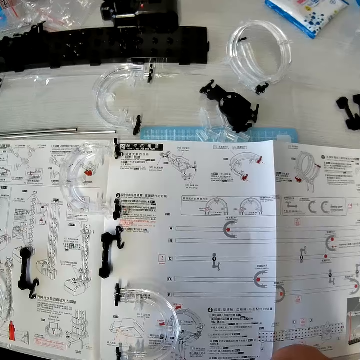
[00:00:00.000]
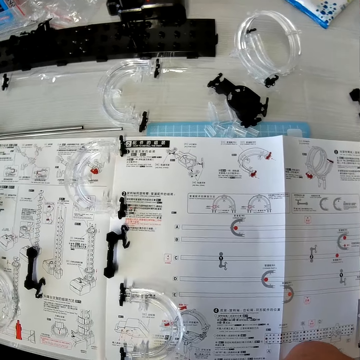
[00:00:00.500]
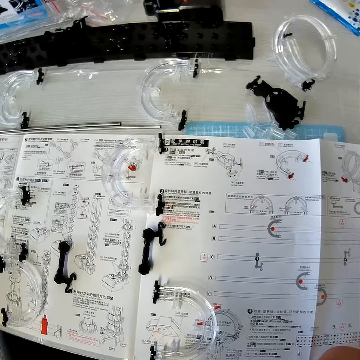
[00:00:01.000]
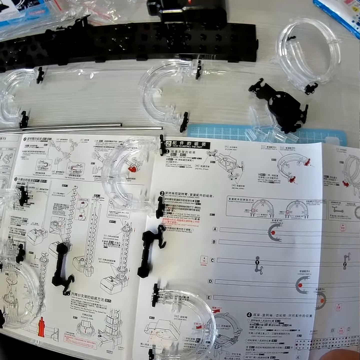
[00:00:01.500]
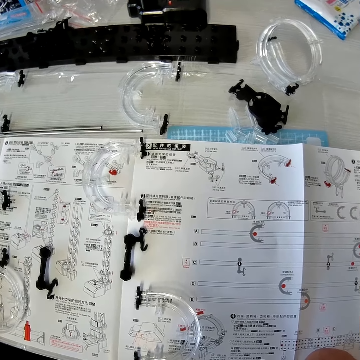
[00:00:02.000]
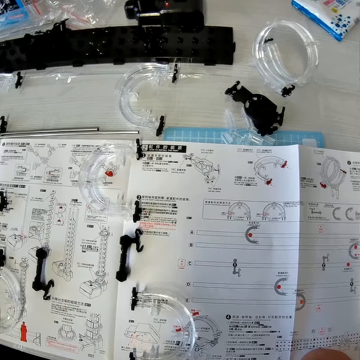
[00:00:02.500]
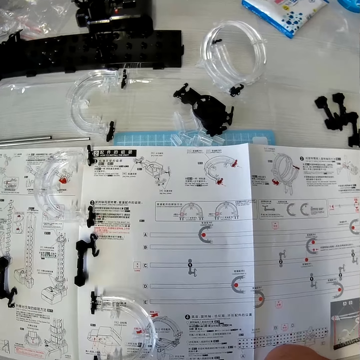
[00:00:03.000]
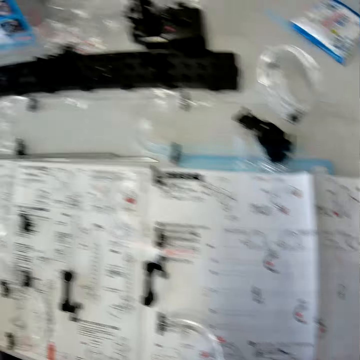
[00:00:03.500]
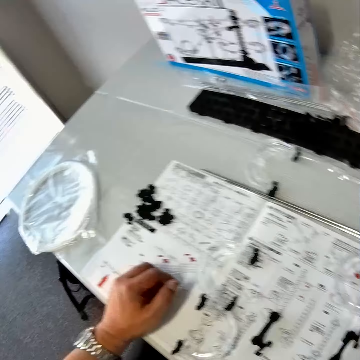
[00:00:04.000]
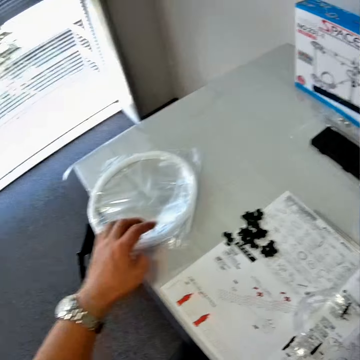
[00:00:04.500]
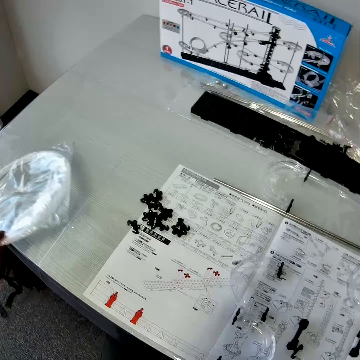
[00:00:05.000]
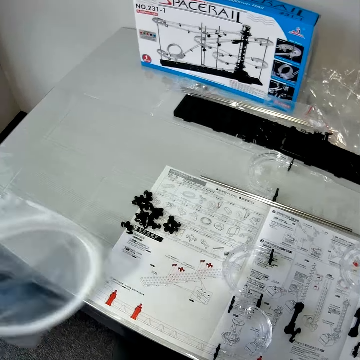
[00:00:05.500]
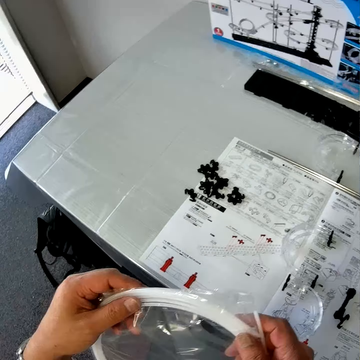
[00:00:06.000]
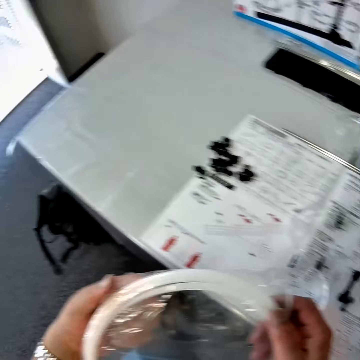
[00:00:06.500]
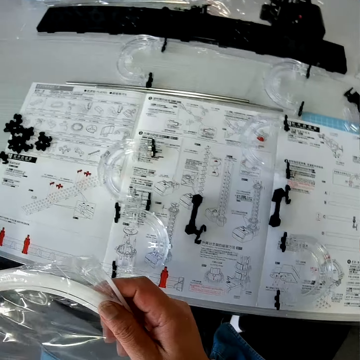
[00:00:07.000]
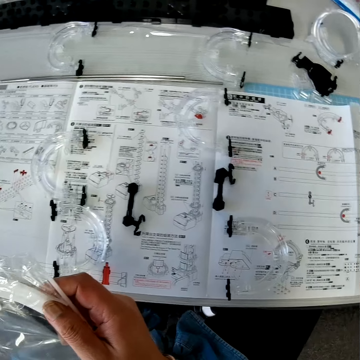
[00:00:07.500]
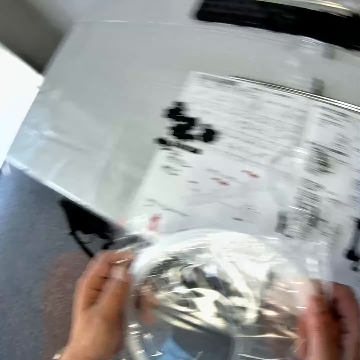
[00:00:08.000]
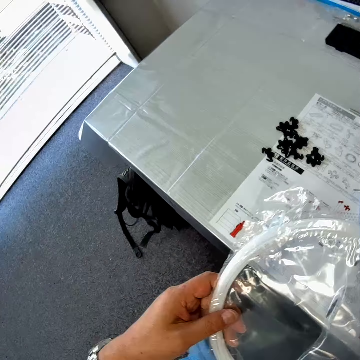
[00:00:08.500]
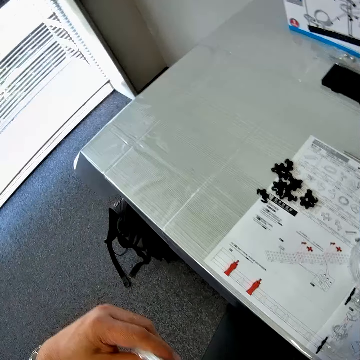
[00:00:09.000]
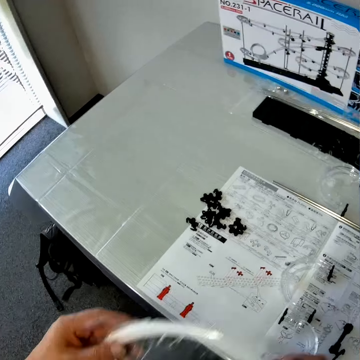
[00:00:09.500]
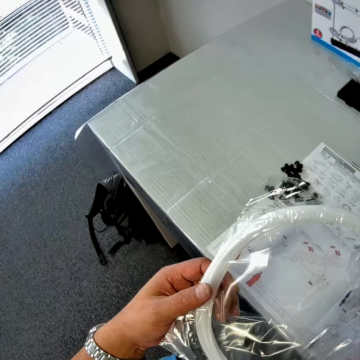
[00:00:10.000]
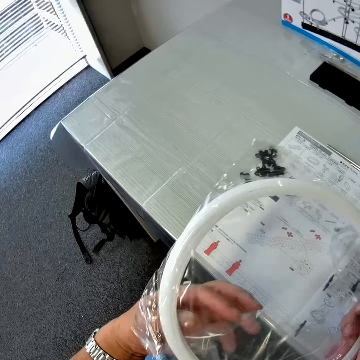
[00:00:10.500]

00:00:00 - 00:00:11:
The camera wearer reads the manual. He picks up a pack of wire from the table with his left hand. He holds the pack of wire with both hands.

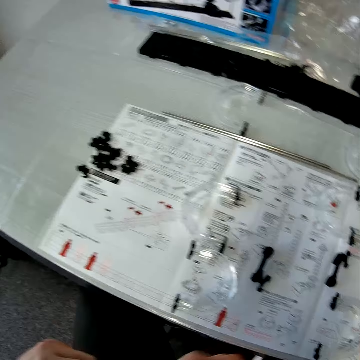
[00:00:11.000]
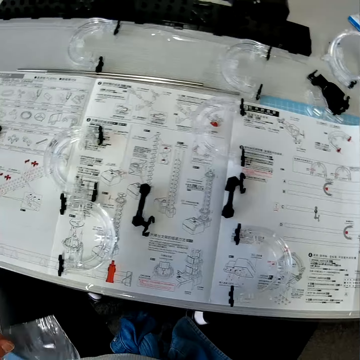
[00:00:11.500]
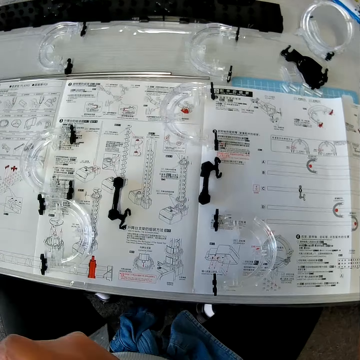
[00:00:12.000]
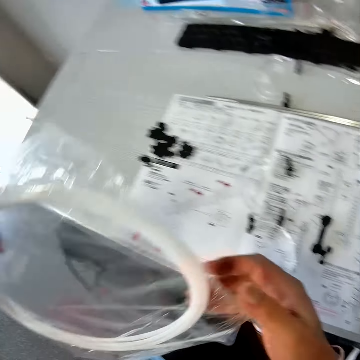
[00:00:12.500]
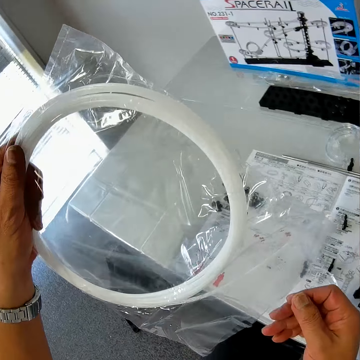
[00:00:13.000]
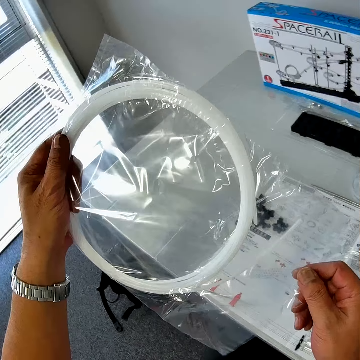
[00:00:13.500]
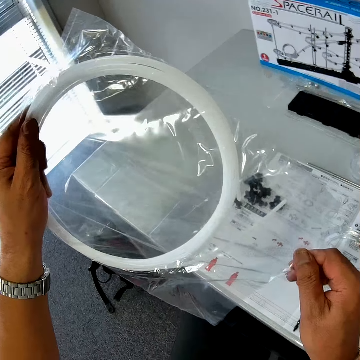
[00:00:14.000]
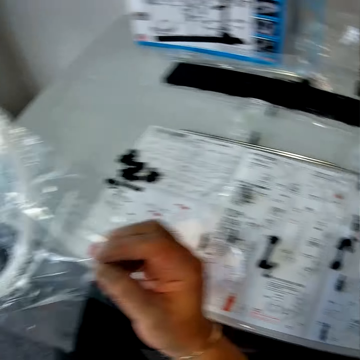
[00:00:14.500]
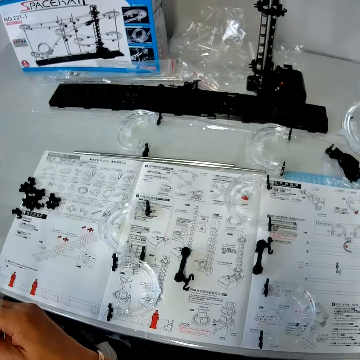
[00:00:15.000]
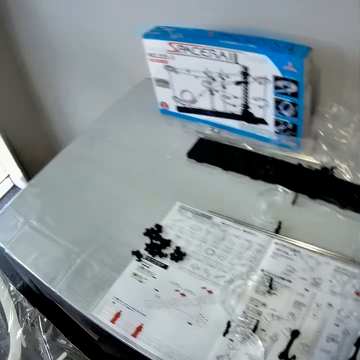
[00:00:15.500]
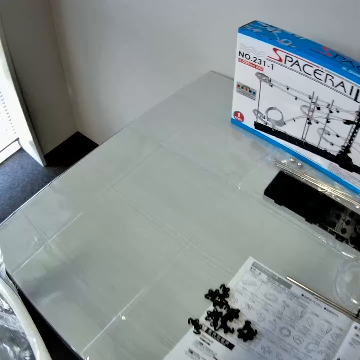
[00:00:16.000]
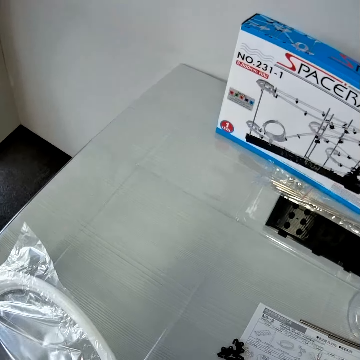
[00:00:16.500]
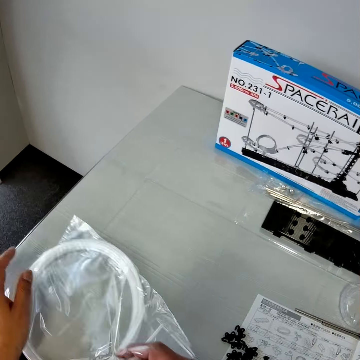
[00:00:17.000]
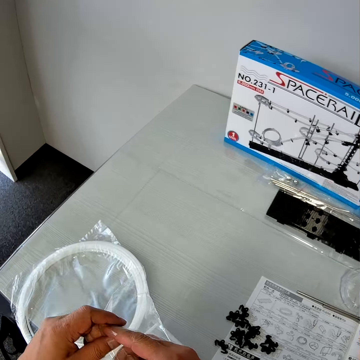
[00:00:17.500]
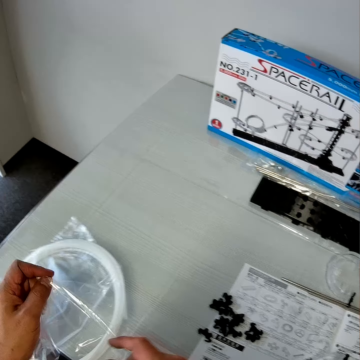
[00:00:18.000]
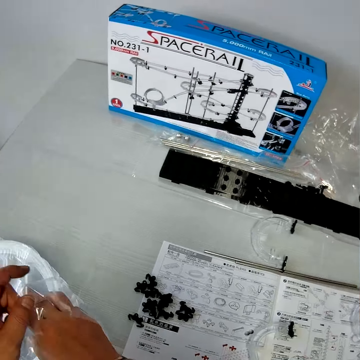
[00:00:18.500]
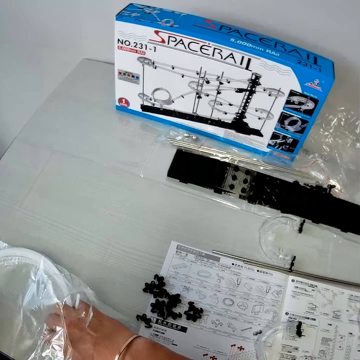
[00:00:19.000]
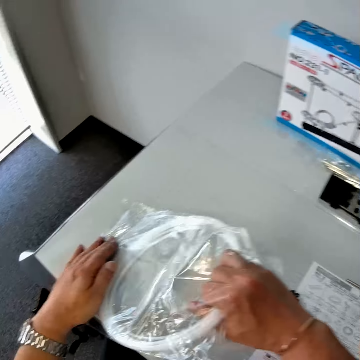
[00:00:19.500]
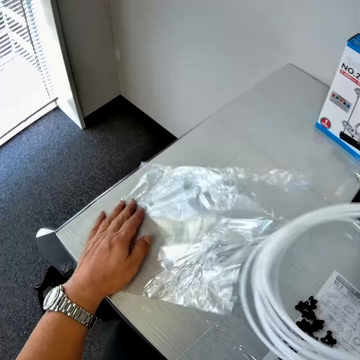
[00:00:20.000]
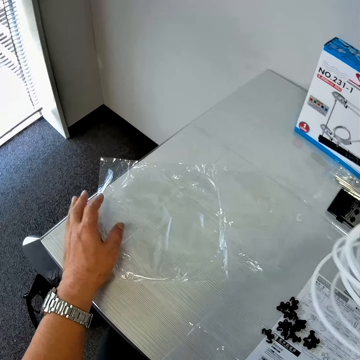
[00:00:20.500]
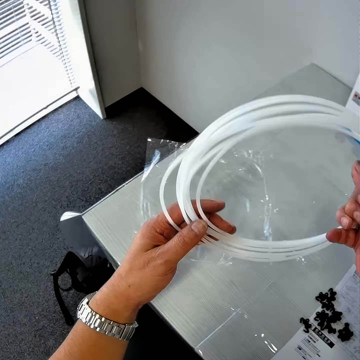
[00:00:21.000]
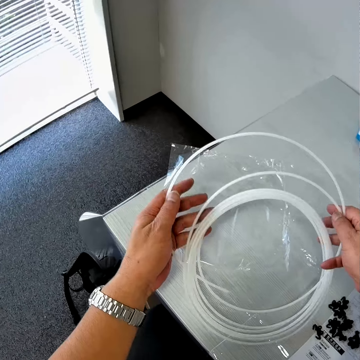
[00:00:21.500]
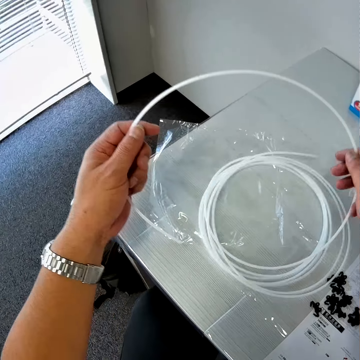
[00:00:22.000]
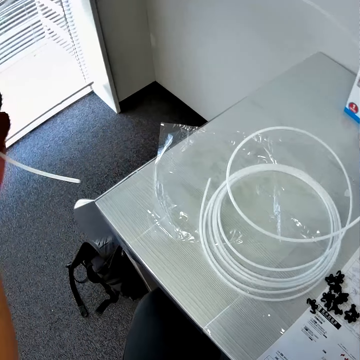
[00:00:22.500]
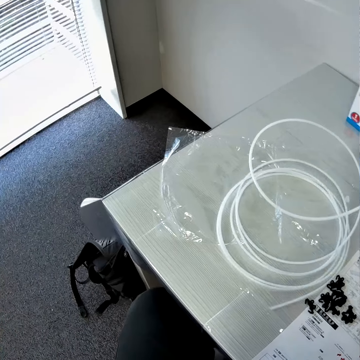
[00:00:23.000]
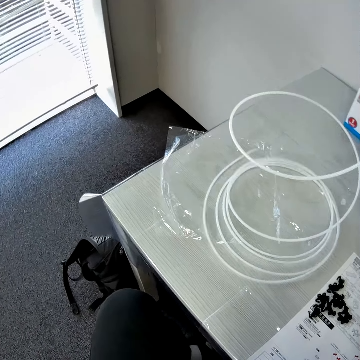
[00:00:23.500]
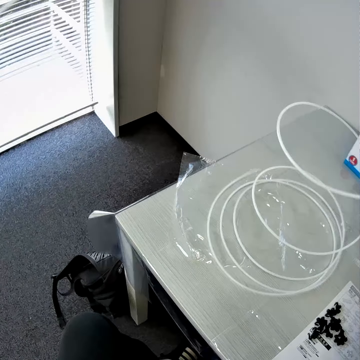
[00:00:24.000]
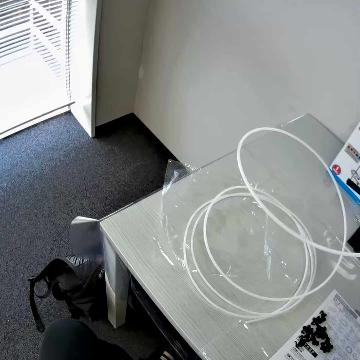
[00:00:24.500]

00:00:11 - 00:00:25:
The camera wearer looks at the manual. He lifts the package and looks around the table. He places the pack of wire on the table with his hands. He opens the package. He removes the wire or standard rail from the pack with his right hand. He drops the standard rail. He unfolds the wire from the pack with his hands.

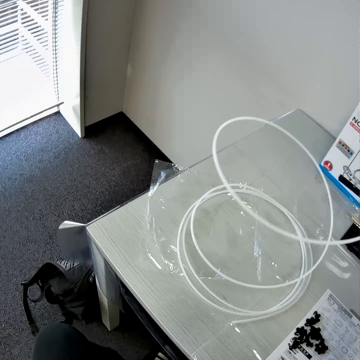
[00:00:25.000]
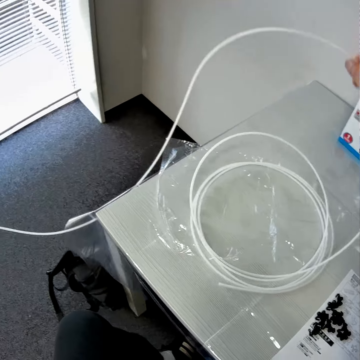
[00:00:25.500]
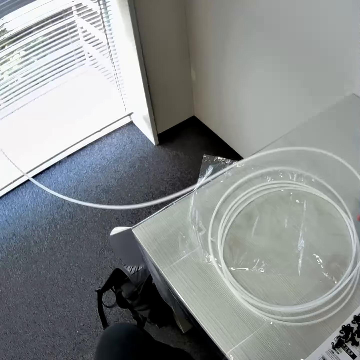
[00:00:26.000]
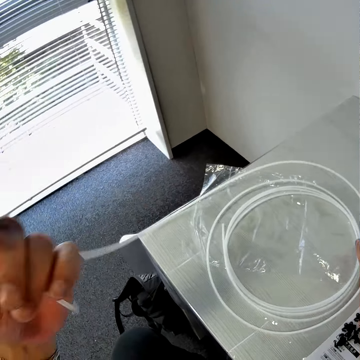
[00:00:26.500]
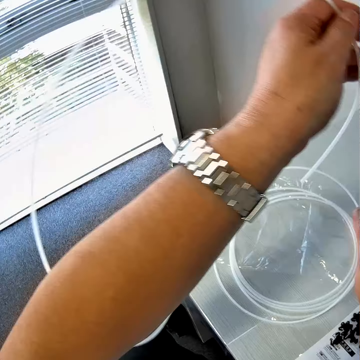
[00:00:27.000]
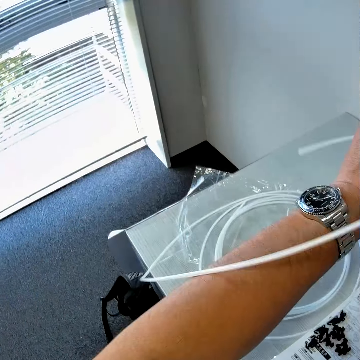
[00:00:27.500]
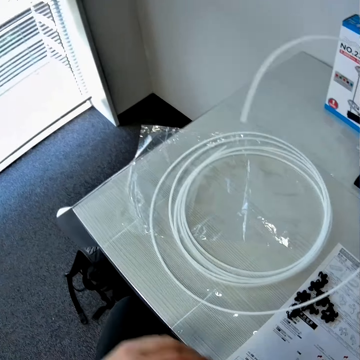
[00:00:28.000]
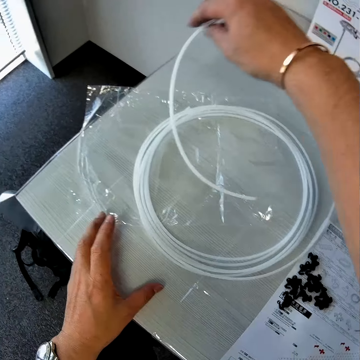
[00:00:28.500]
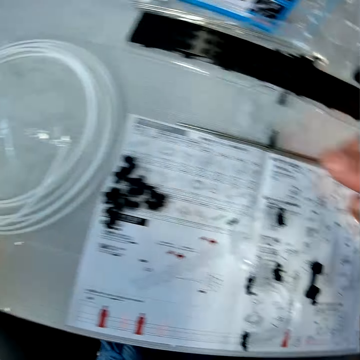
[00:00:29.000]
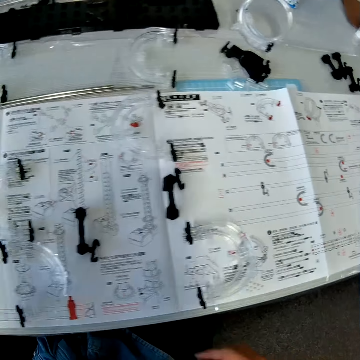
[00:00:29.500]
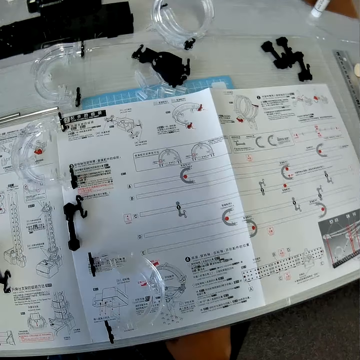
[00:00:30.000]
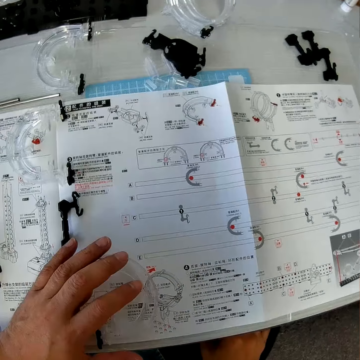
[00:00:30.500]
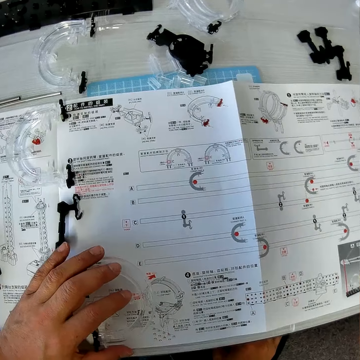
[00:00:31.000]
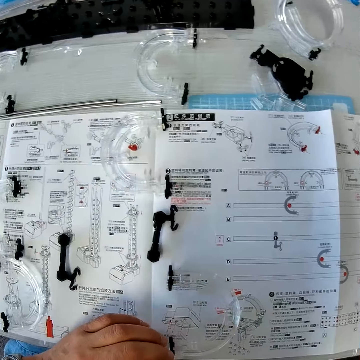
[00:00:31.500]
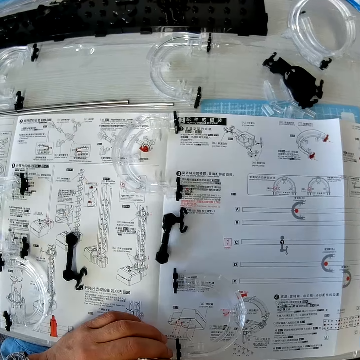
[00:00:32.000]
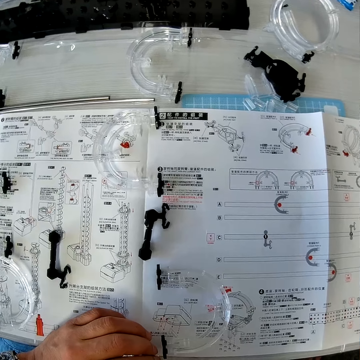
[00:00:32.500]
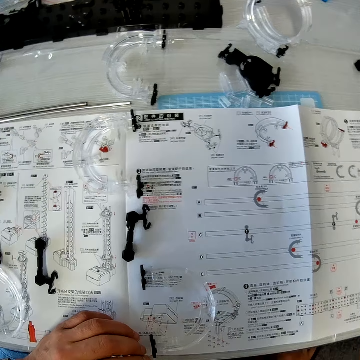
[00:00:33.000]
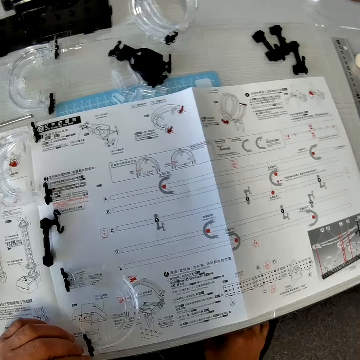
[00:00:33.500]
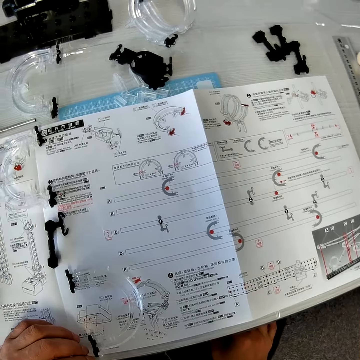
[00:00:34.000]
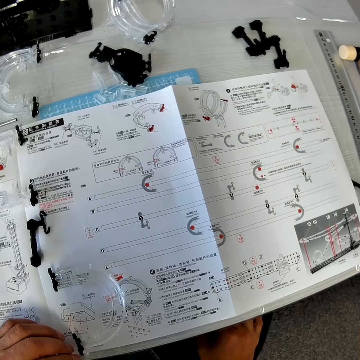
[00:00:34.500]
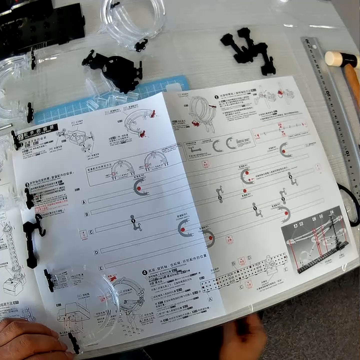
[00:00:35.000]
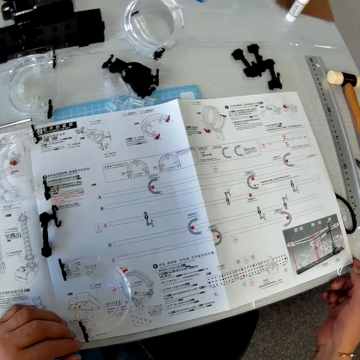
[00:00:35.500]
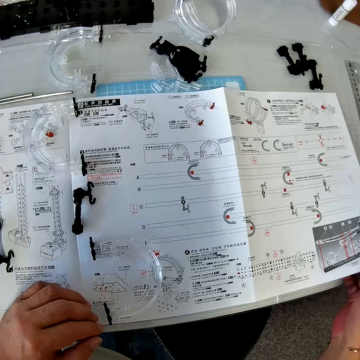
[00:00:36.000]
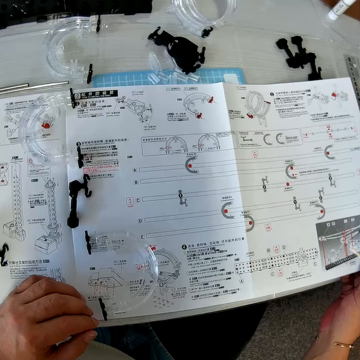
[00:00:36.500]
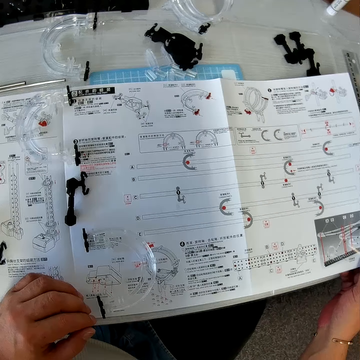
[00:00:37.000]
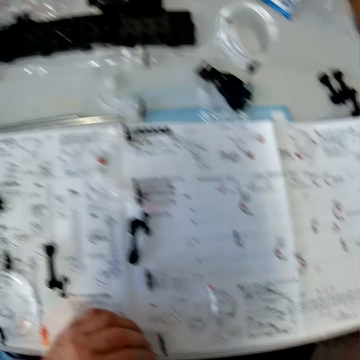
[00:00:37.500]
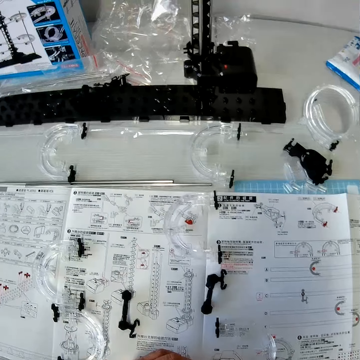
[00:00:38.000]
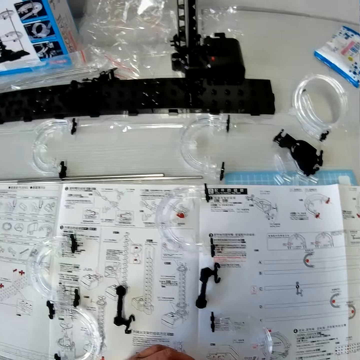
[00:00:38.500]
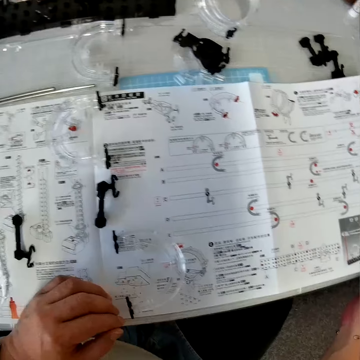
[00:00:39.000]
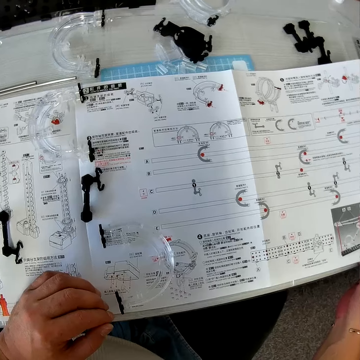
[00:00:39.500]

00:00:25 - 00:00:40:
The camera wearer folds the wire with his hands. He looks around the table. He places his left hand on a mechanical model chart. He holds corner part B. He reads the manual. He places his right hand on the mechanical model chart. He holds a page of the manual. He reads the manual.
